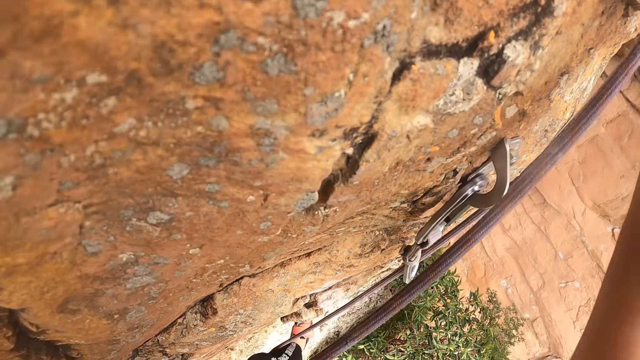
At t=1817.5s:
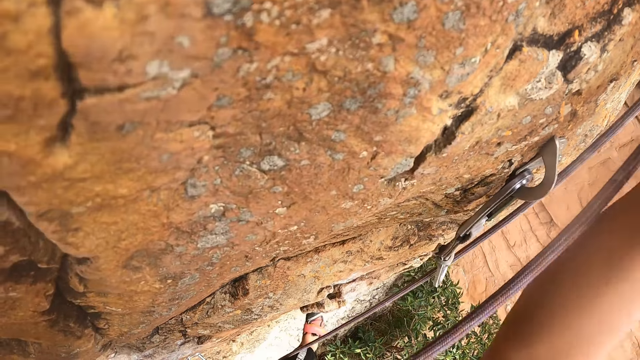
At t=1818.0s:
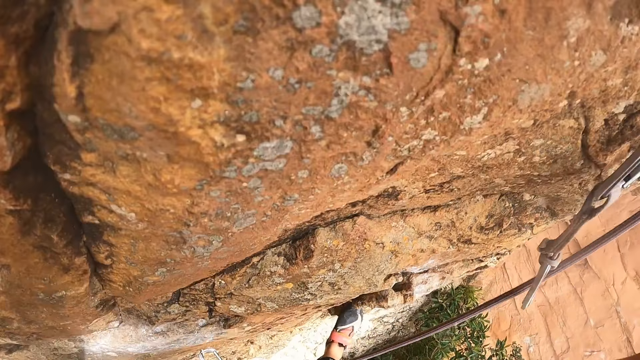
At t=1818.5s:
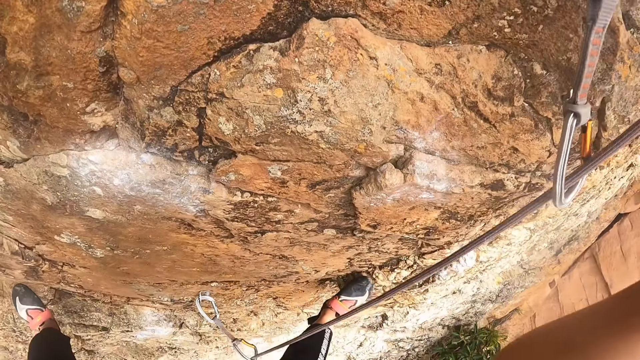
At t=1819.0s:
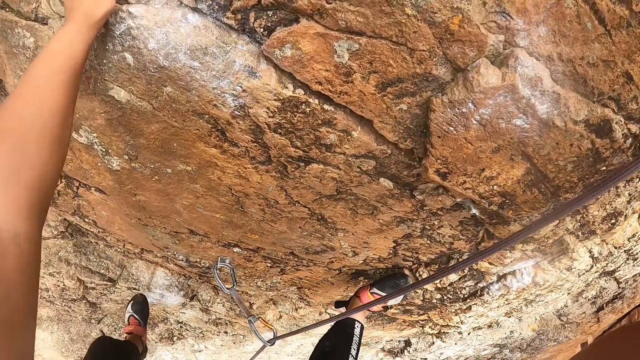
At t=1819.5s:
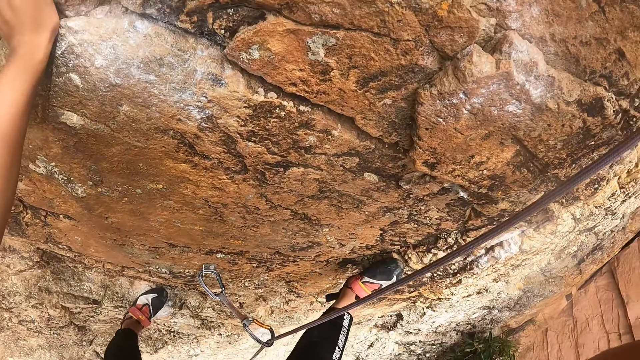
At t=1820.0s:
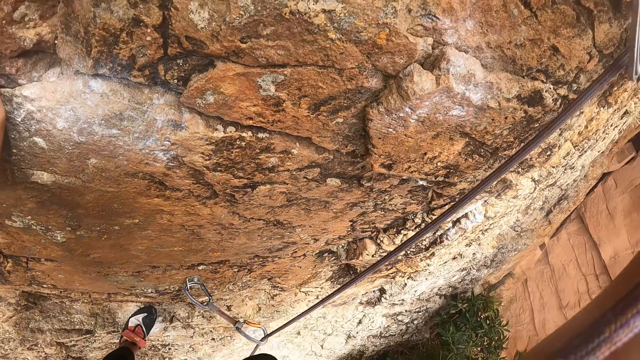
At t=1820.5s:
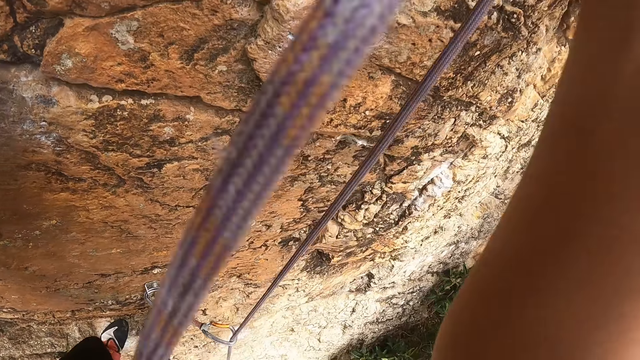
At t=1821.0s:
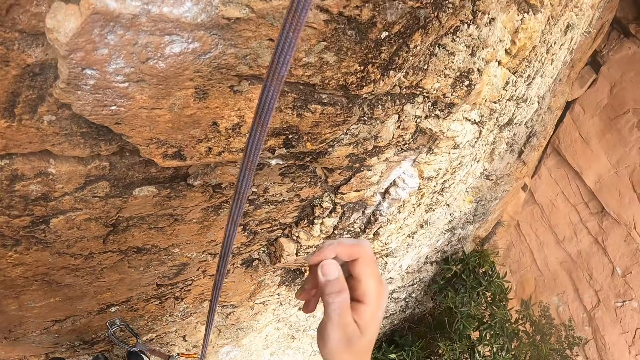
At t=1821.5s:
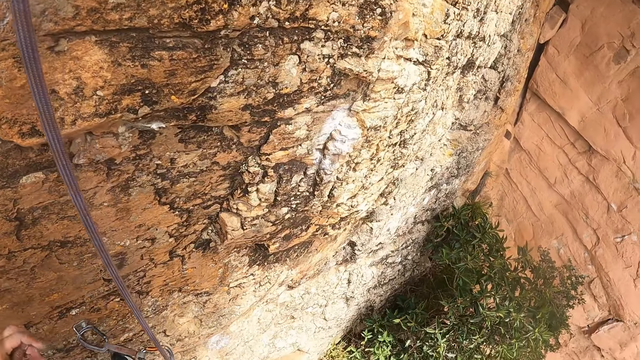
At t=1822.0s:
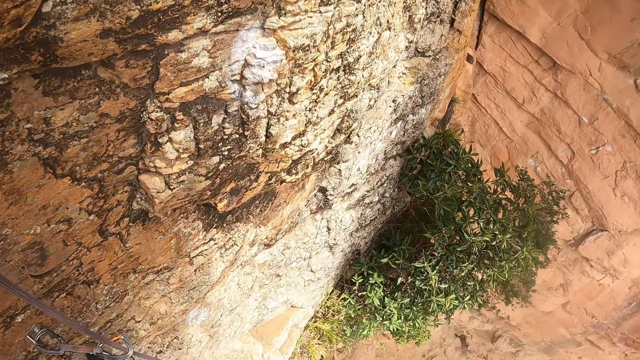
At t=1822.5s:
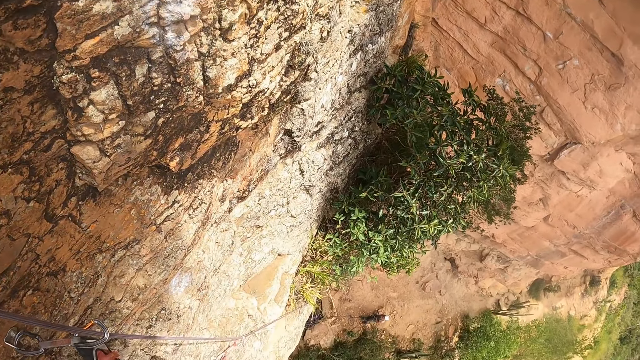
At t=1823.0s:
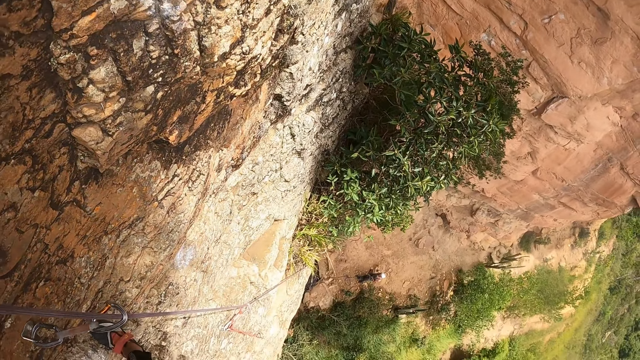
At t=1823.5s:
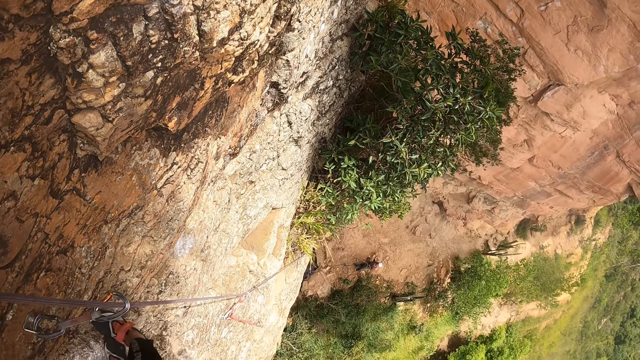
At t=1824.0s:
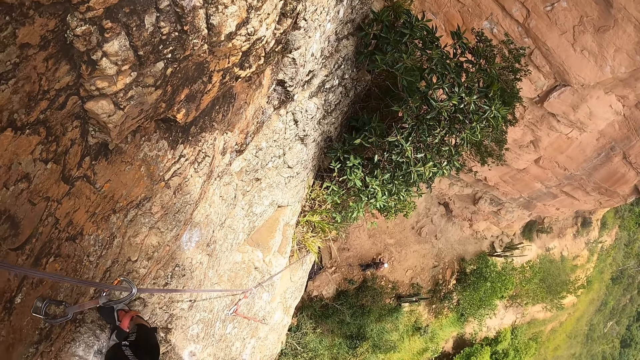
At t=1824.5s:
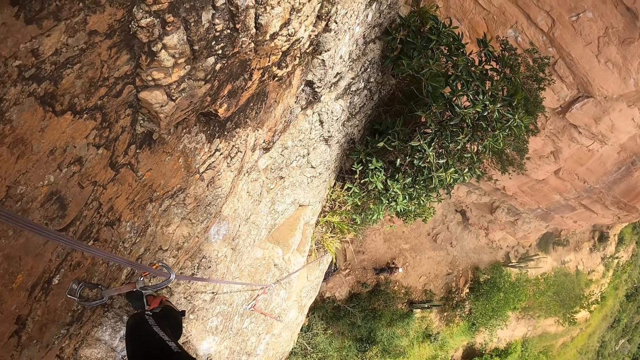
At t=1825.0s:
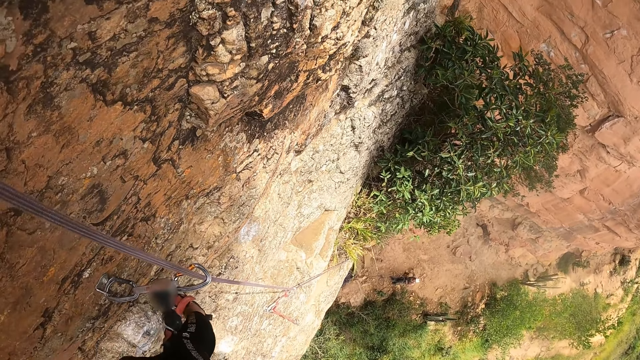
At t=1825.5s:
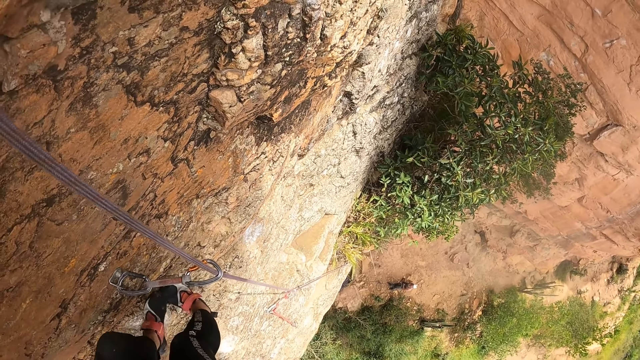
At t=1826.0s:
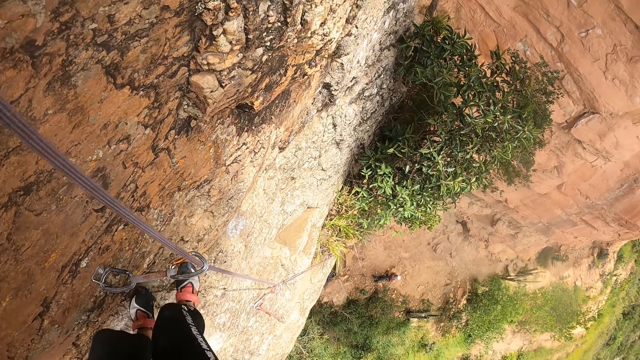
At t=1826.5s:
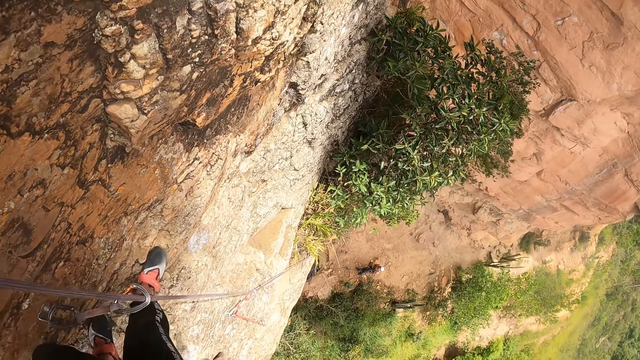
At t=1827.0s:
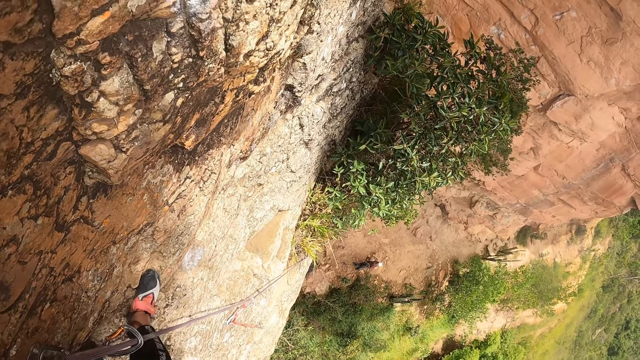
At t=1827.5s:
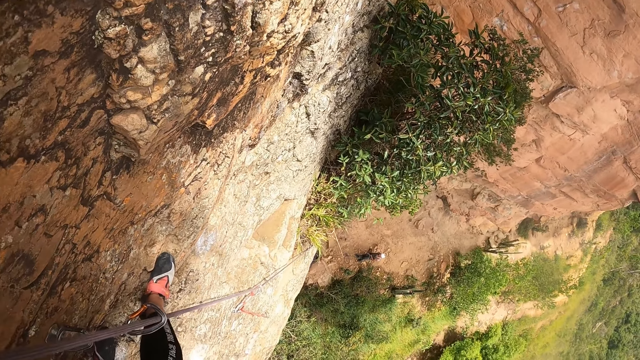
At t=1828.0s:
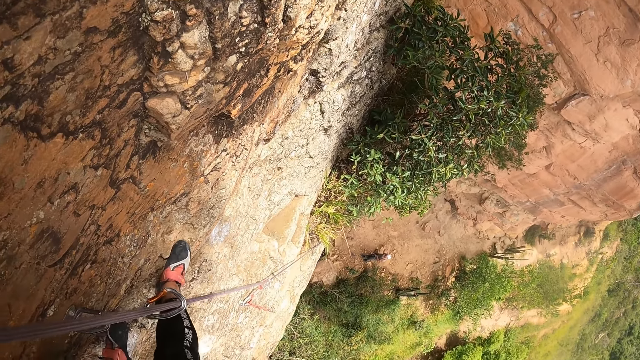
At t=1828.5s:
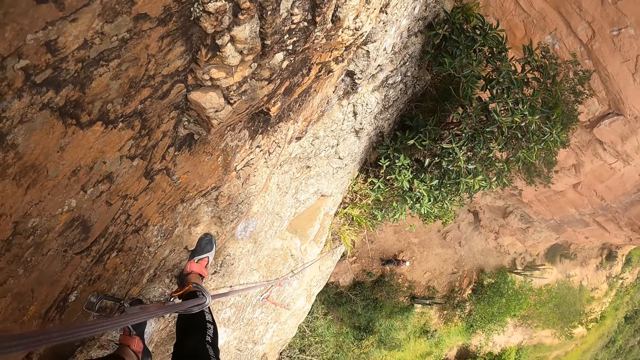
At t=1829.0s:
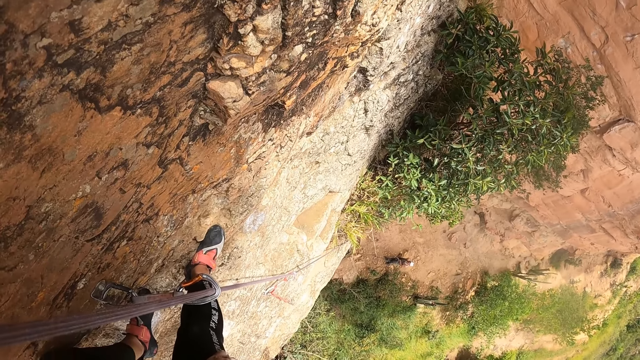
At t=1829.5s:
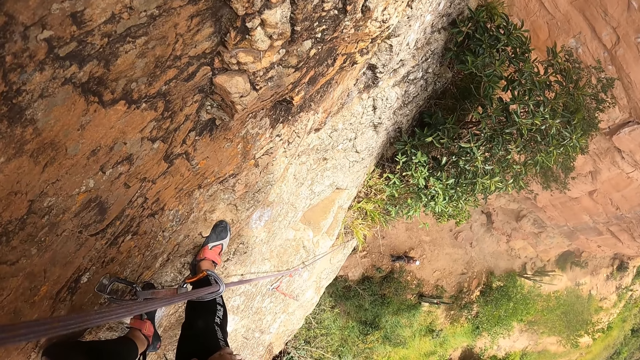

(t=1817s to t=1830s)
The camera wearer hangs the zipline lanyard. They climb down from the mountain. They look down and look around the field.

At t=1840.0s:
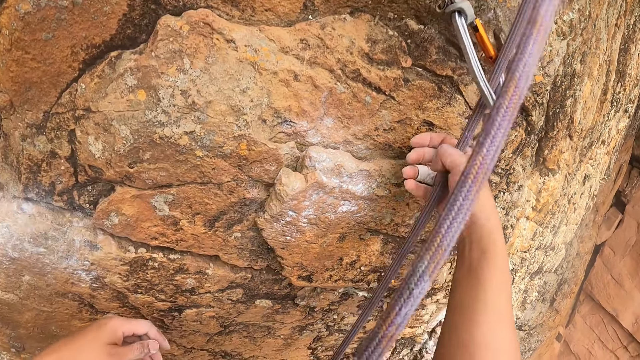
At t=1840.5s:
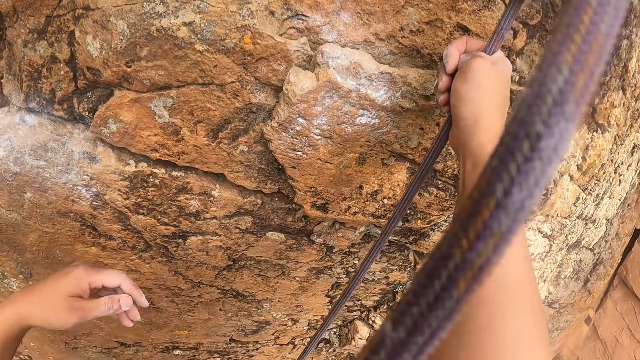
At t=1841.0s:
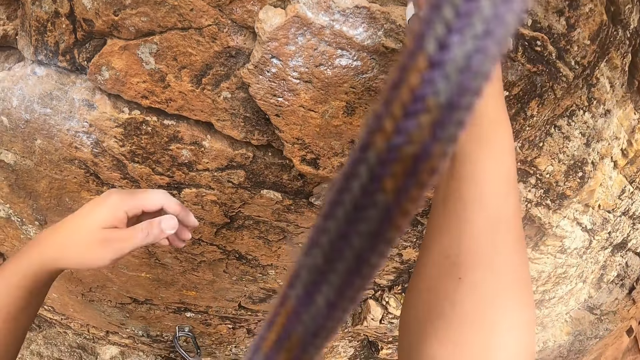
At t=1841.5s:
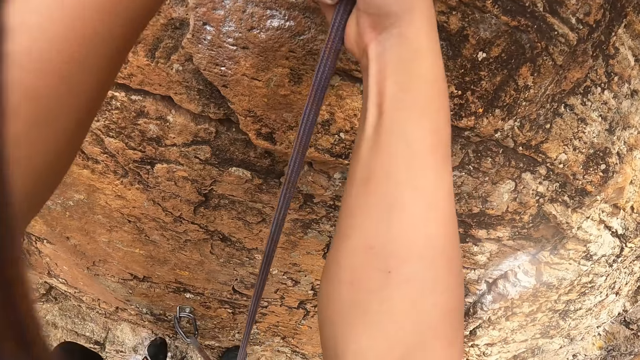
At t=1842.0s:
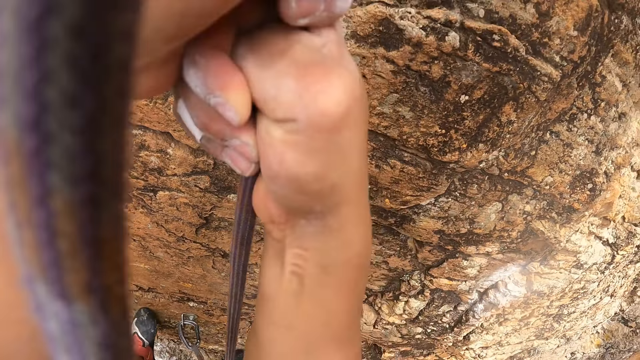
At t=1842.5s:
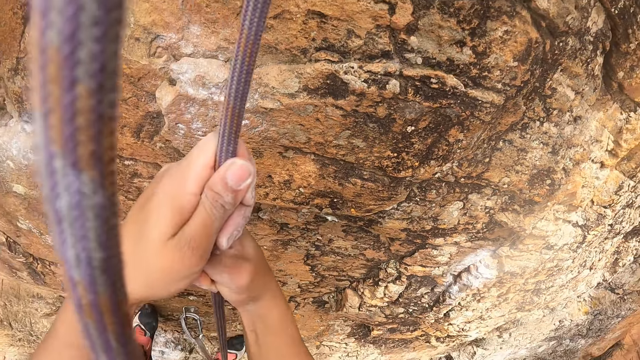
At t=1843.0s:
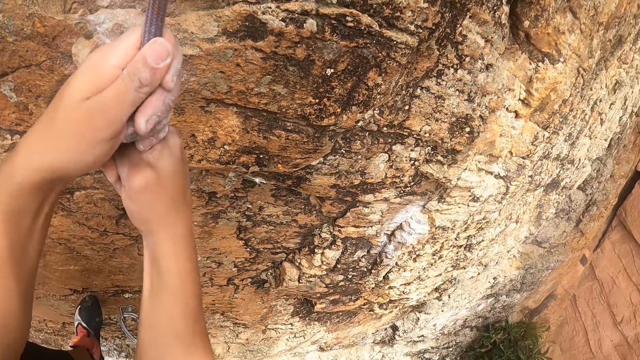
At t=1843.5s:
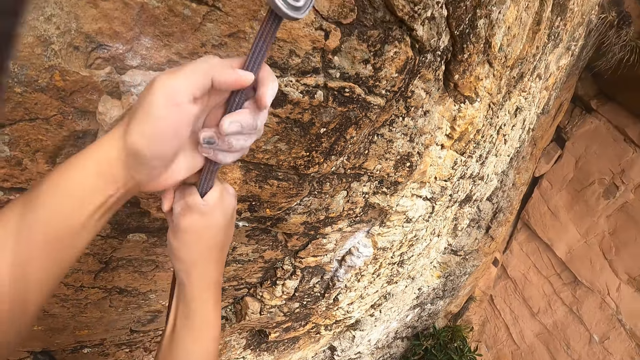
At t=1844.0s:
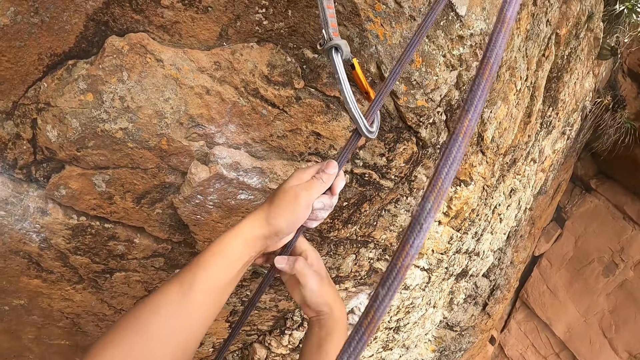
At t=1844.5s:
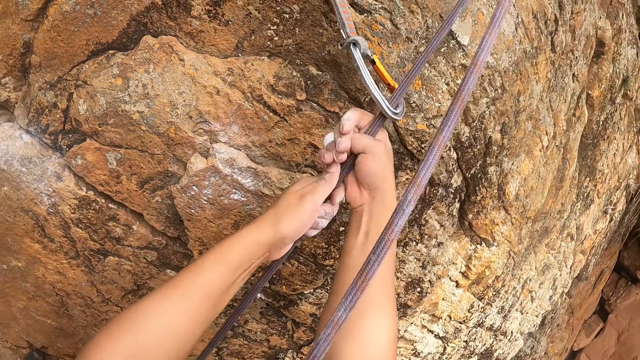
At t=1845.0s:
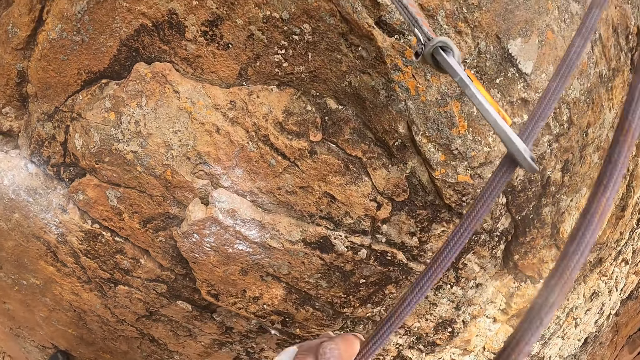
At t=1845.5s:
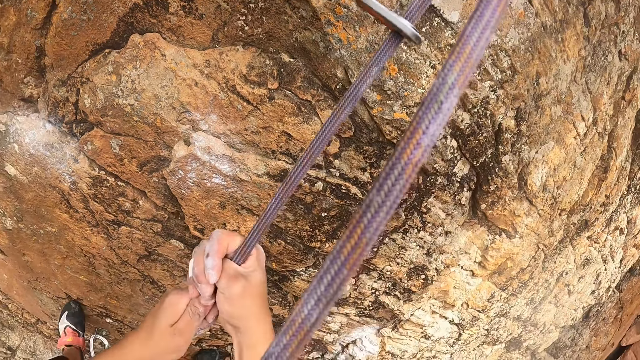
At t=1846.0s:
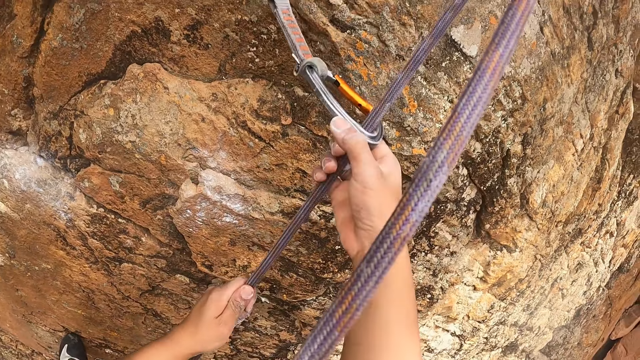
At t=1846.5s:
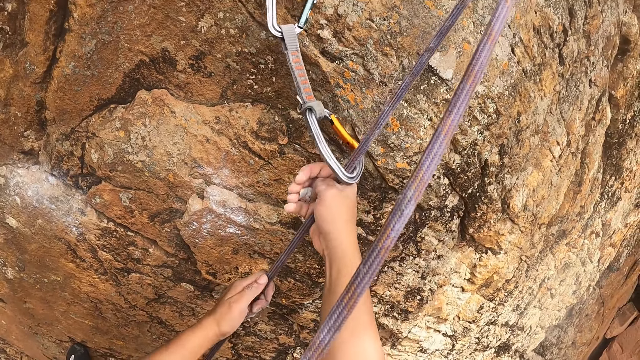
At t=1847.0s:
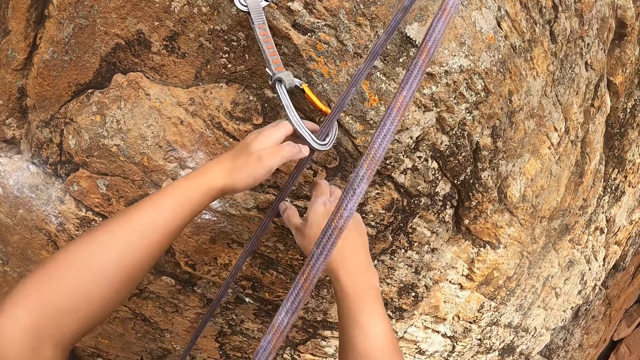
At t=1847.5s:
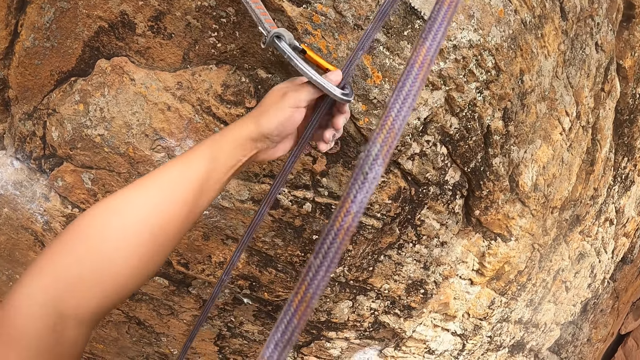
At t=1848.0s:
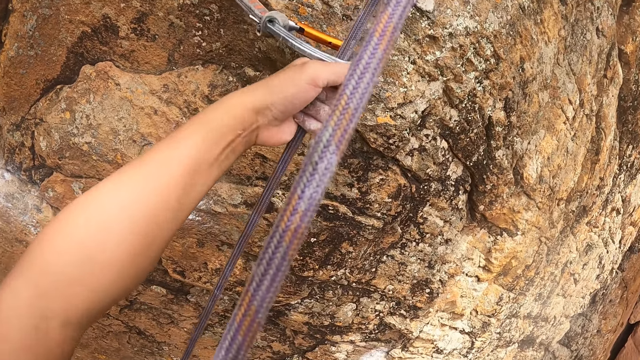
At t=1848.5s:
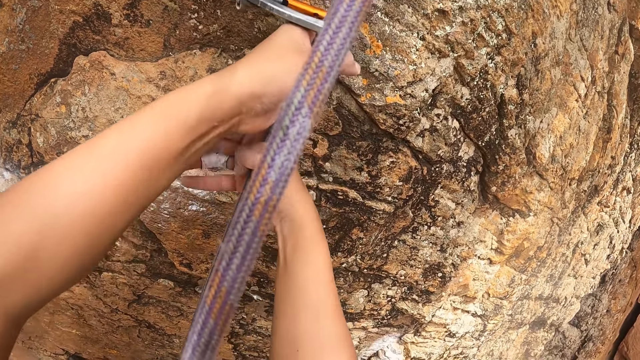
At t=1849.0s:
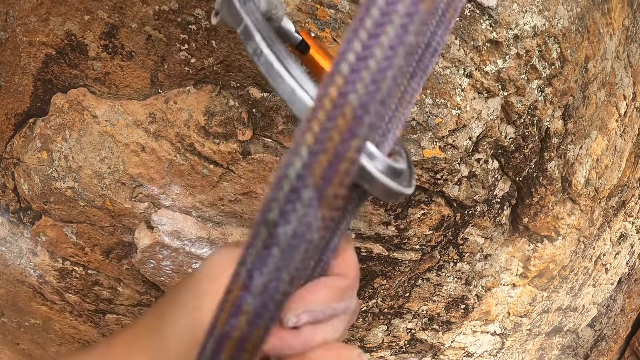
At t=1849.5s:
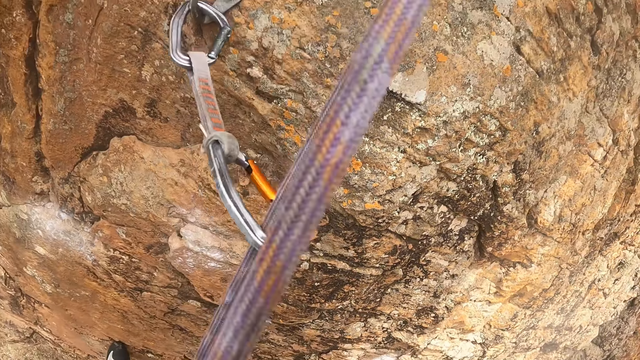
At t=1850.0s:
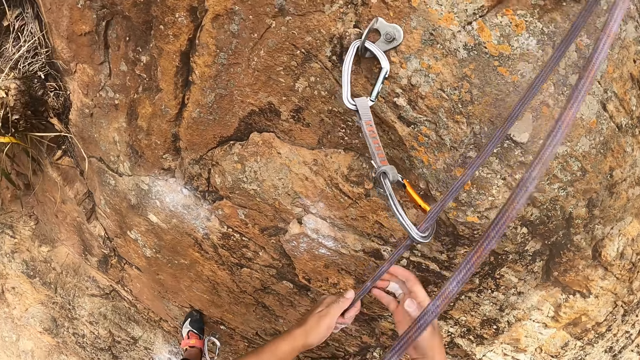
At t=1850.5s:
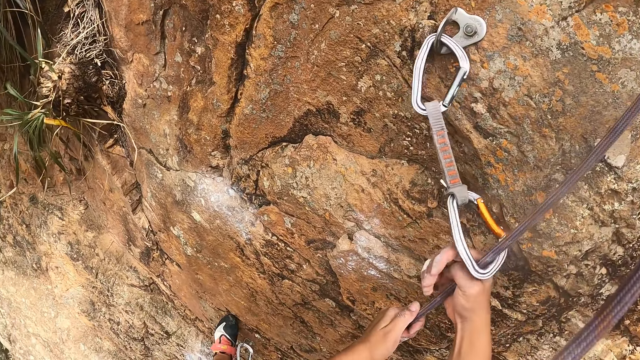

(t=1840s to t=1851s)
The camera wearer holds the zipline lanyard. They pull the zipline lanyard.
